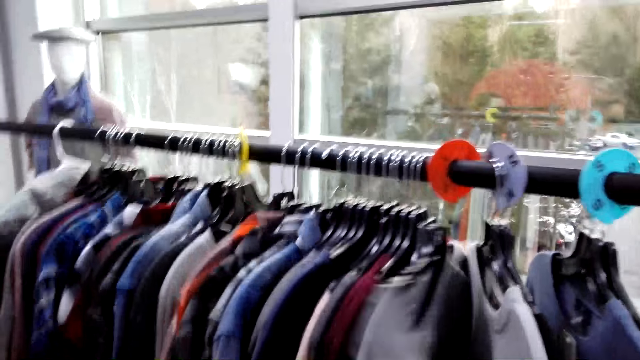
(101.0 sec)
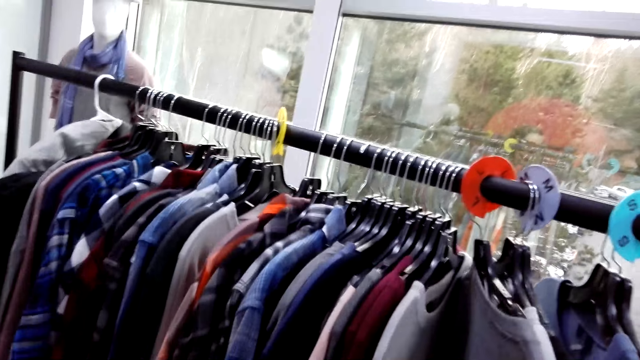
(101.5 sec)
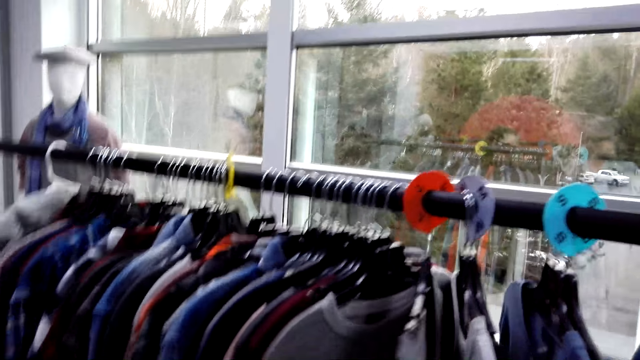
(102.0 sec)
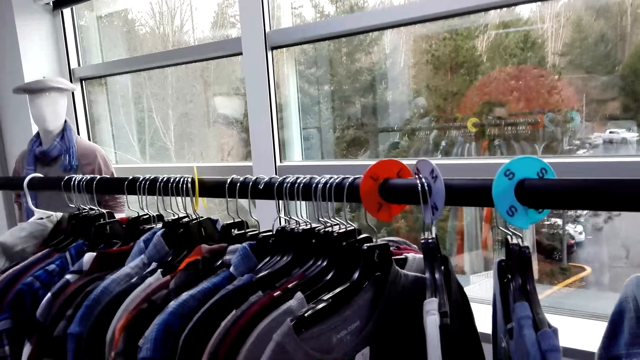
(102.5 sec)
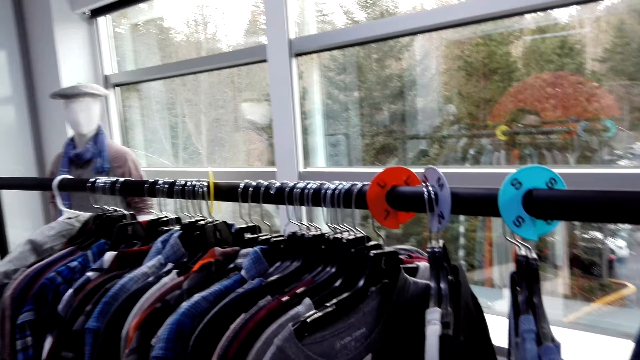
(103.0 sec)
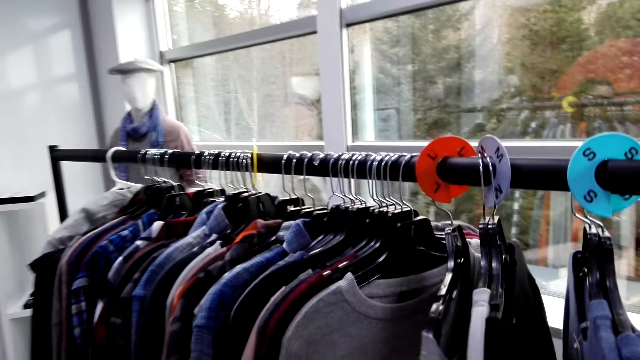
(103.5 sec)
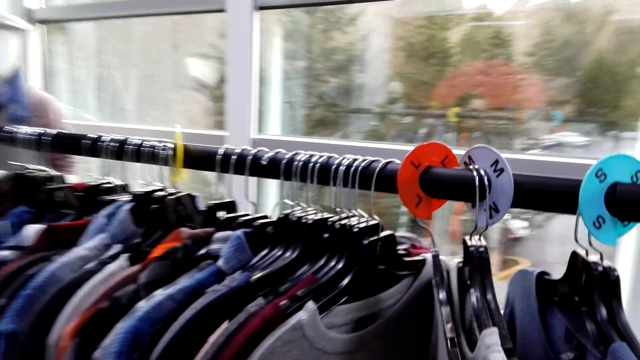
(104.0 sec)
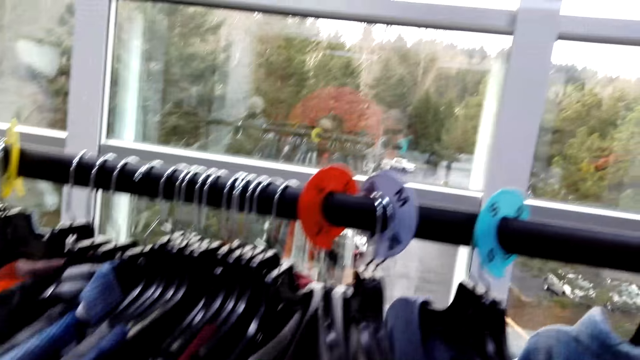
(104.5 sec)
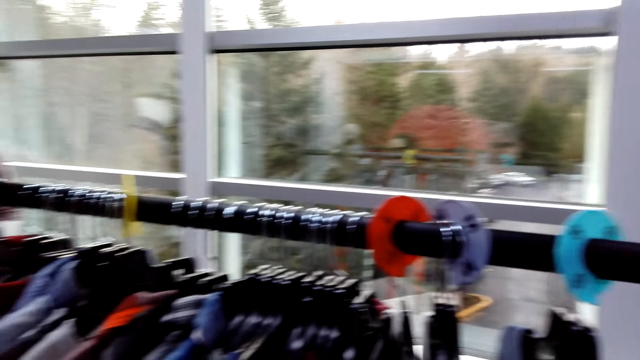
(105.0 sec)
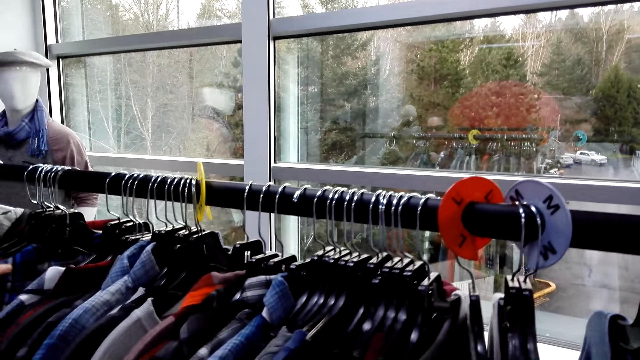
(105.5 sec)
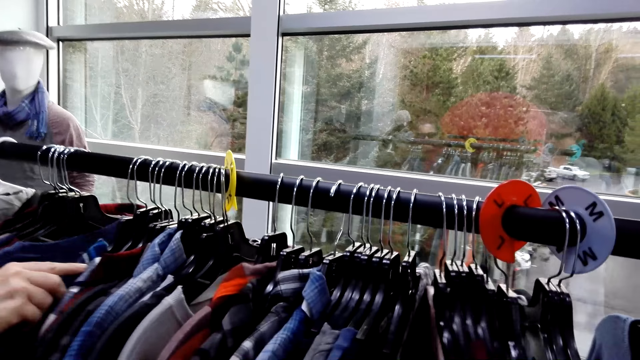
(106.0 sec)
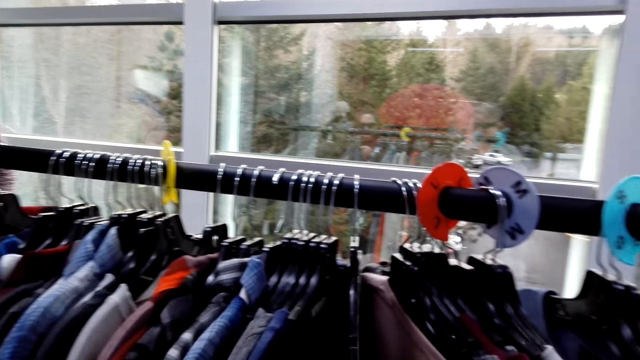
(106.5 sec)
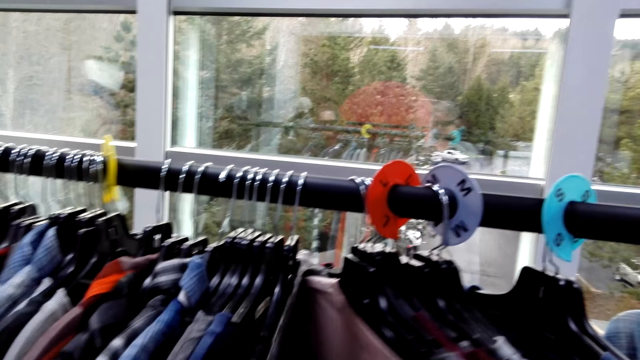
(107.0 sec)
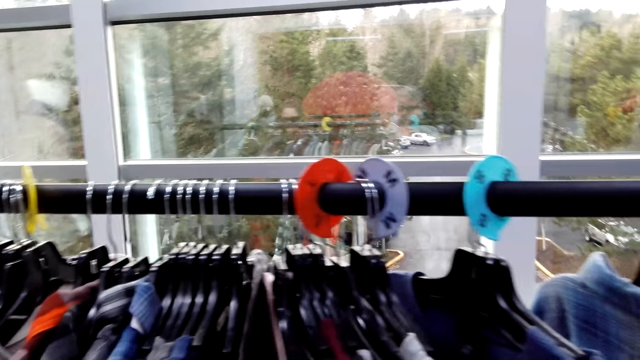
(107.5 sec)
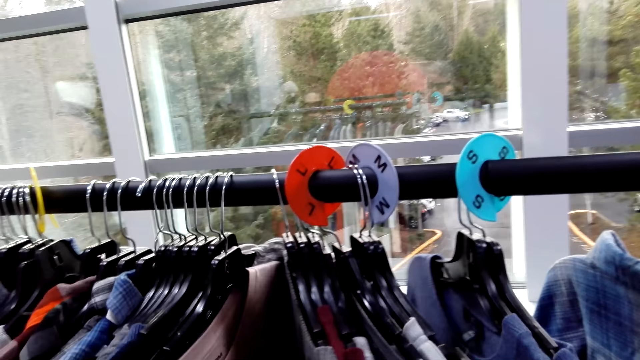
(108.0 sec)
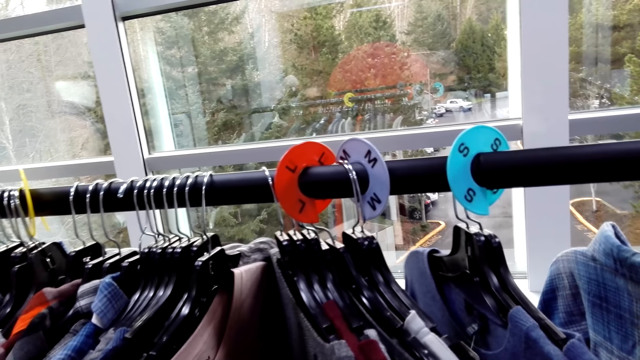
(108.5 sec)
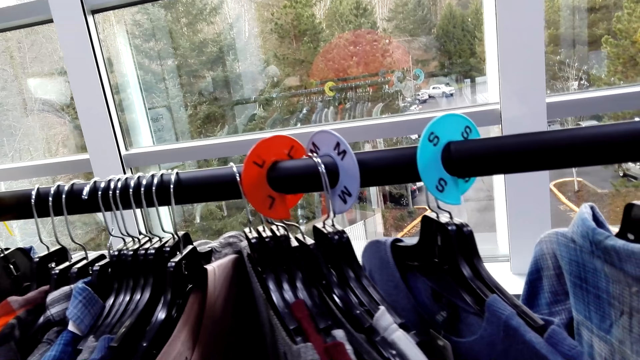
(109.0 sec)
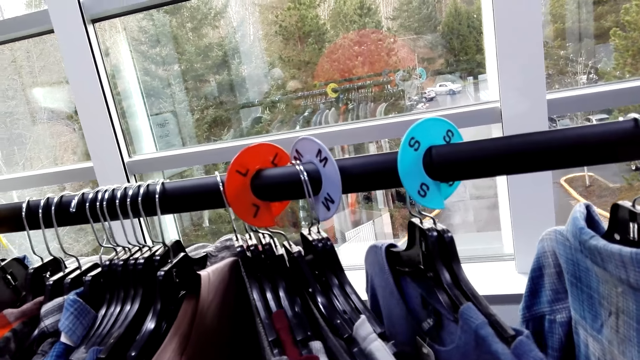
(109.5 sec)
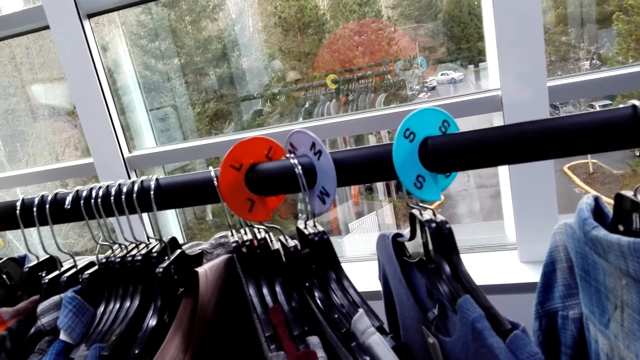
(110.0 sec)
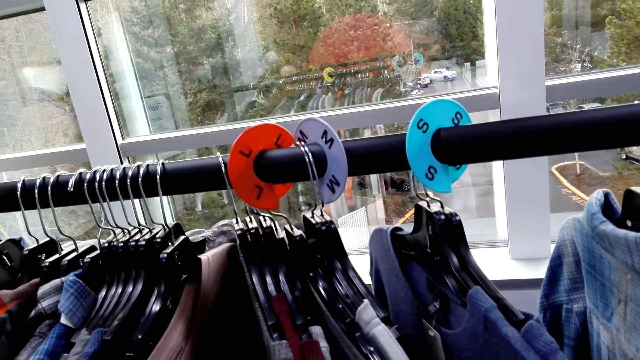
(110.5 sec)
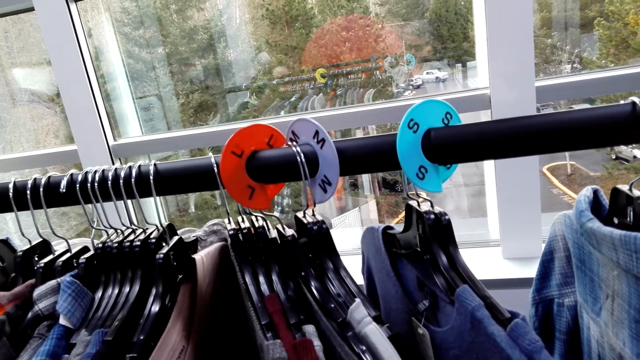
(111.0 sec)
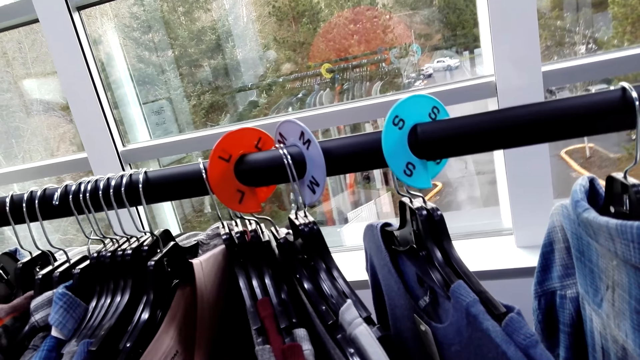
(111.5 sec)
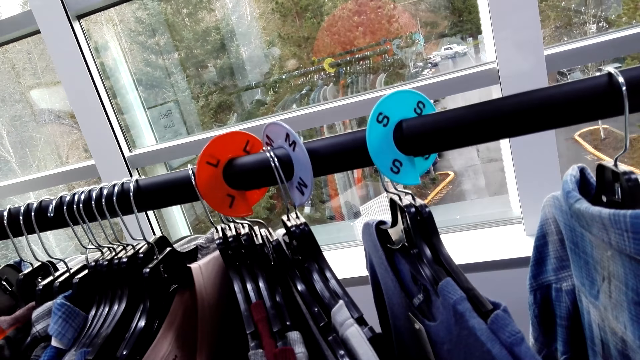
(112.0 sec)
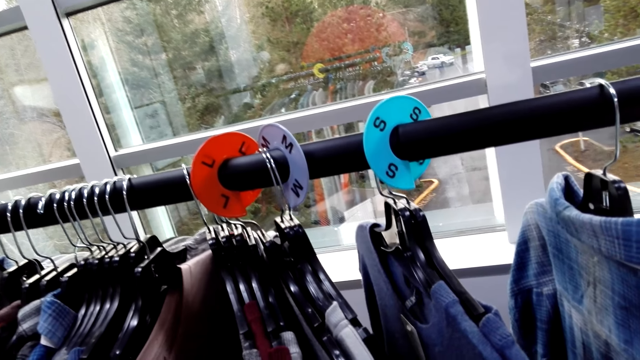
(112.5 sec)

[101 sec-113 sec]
A woman moves the cloth. The camera wearer checks the clothes.

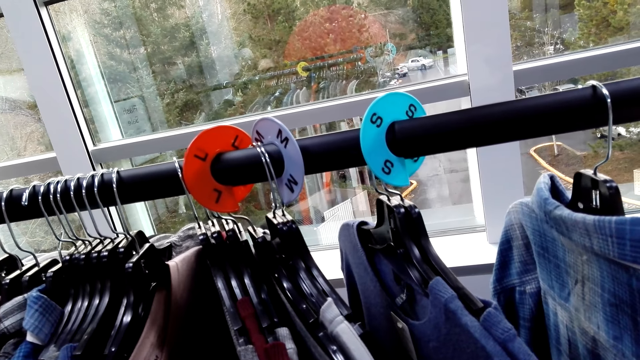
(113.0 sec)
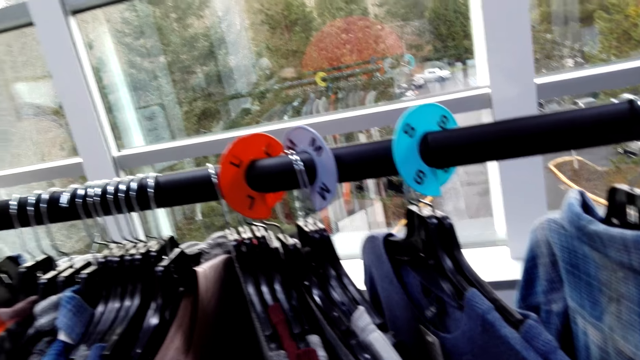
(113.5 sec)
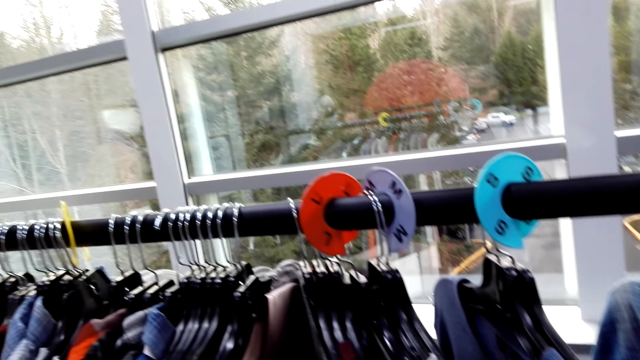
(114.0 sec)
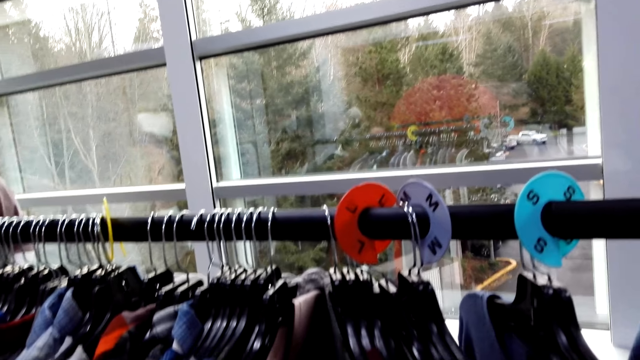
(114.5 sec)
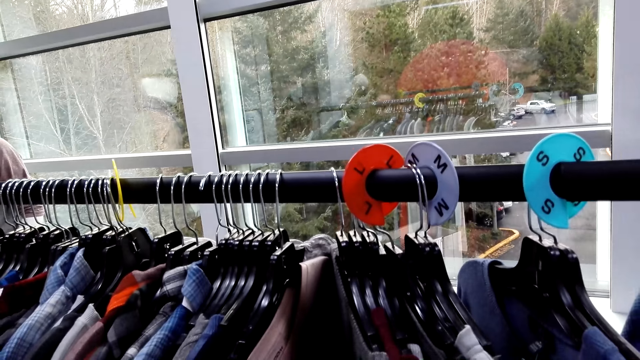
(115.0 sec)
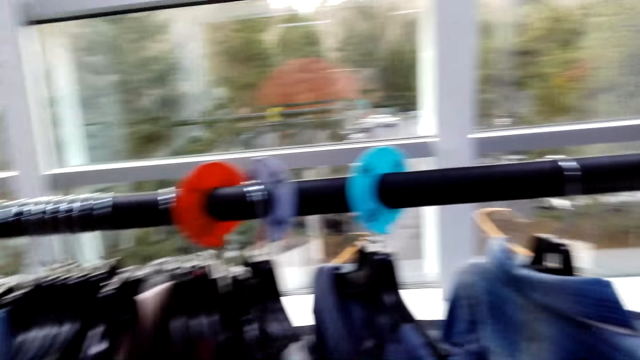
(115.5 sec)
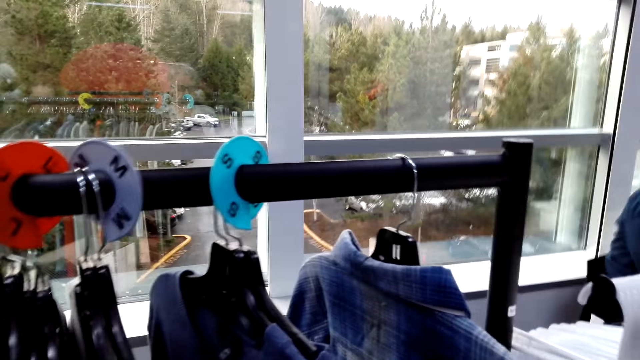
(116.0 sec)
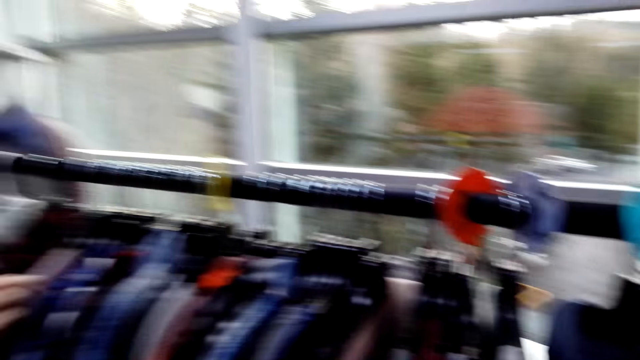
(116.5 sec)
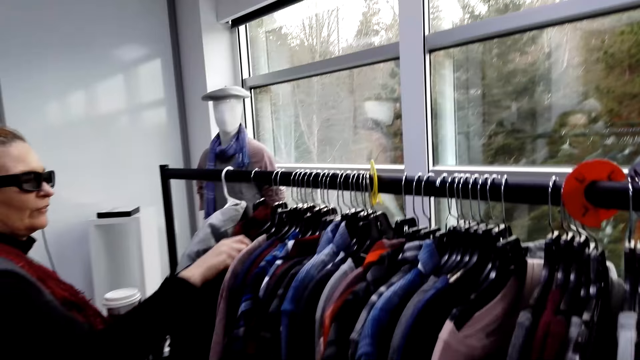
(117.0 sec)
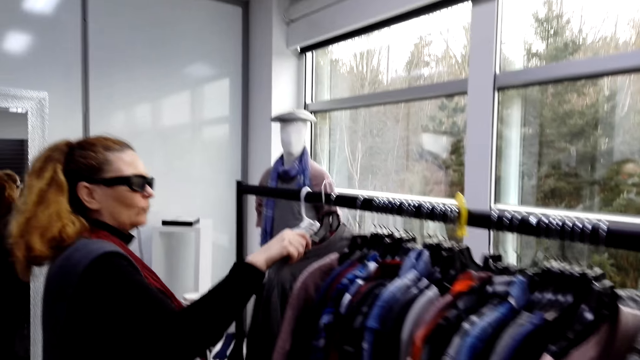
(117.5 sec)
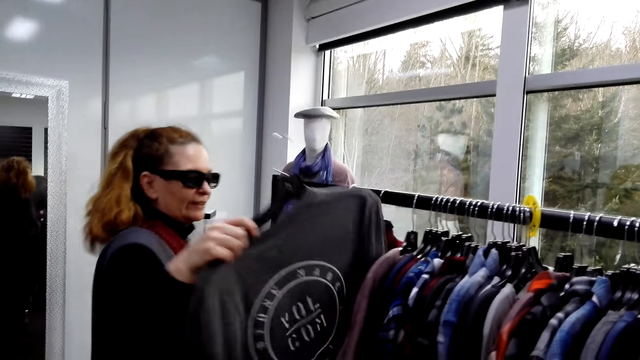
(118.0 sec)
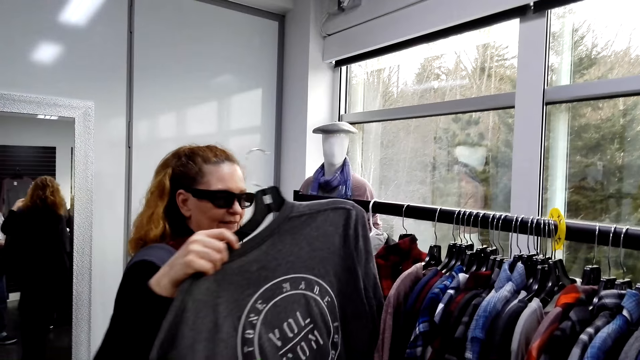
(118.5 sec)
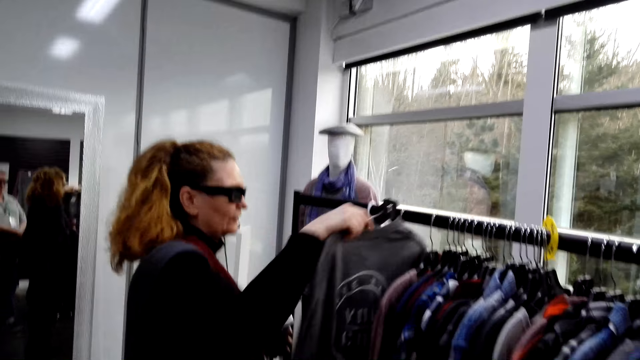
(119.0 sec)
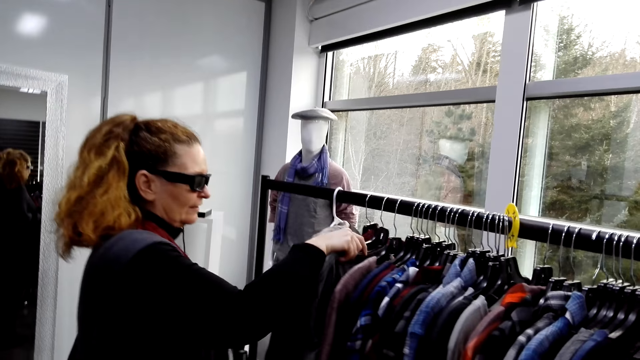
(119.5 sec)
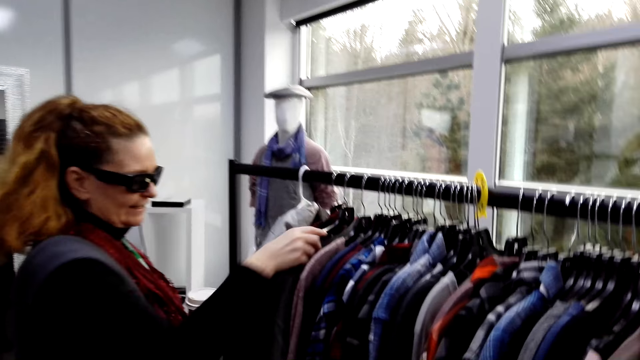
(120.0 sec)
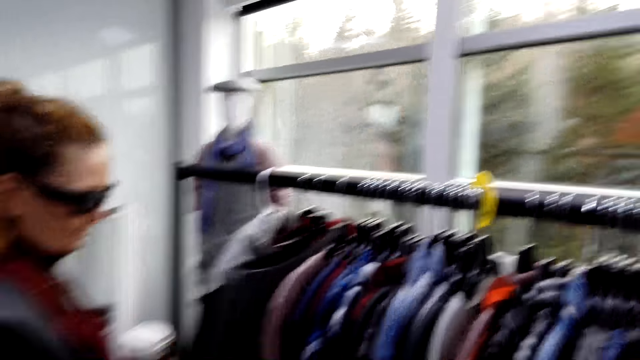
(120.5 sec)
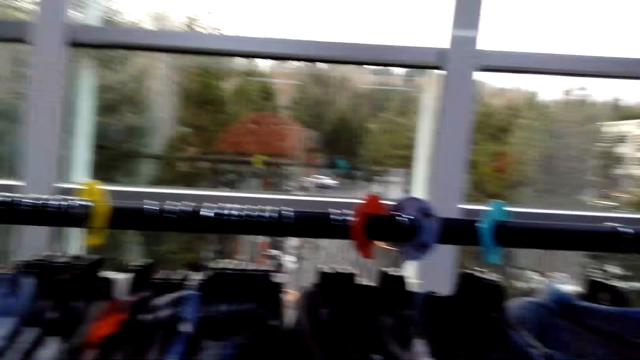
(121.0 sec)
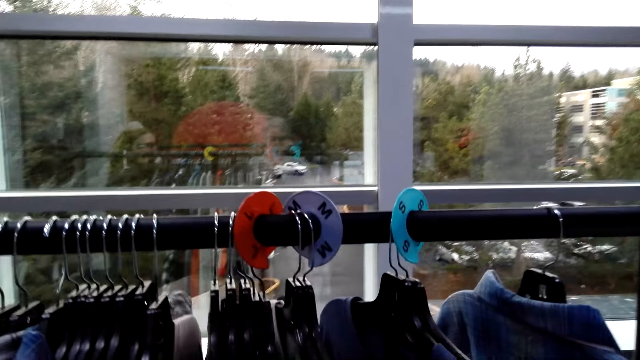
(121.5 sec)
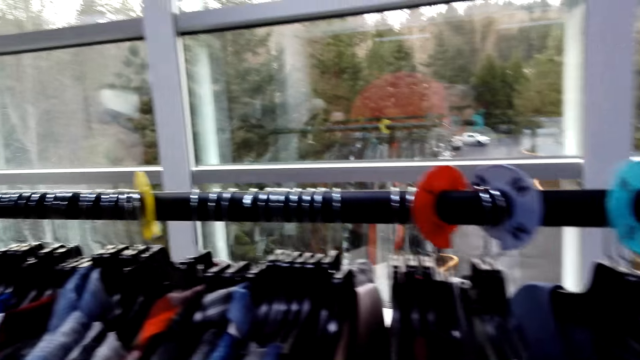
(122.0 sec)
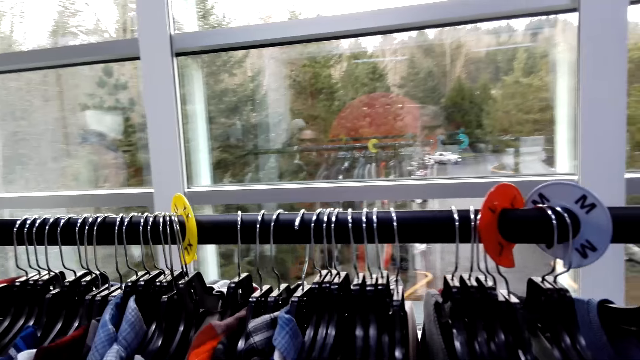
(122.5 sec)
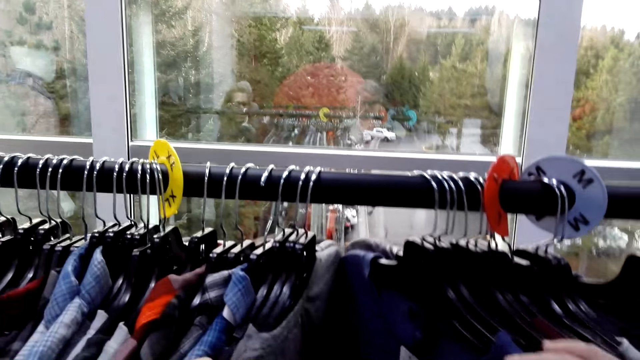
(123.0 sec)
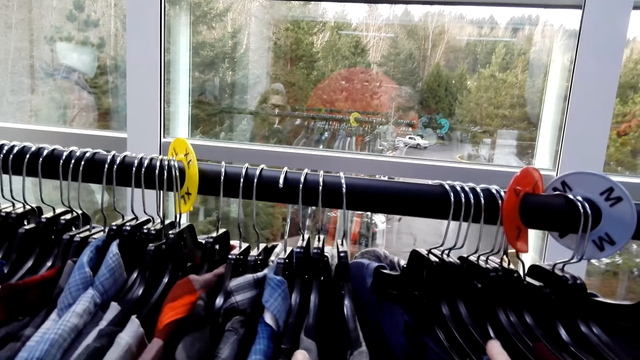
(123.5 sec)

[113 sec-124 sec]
A woman removes the cloth or shirt from the hanger. The woman puts the shirt on the rack. The camera wearer looks around. They check the clothes.
